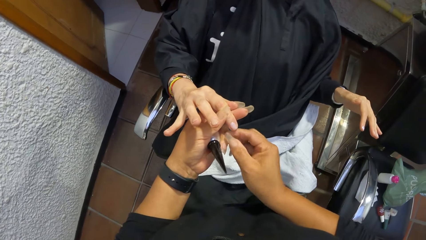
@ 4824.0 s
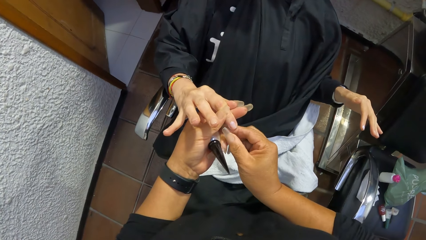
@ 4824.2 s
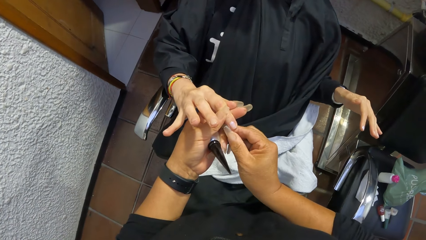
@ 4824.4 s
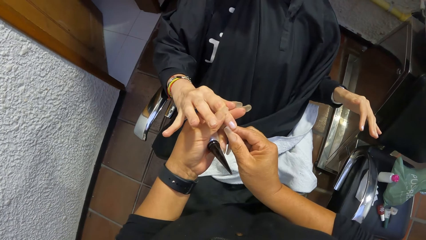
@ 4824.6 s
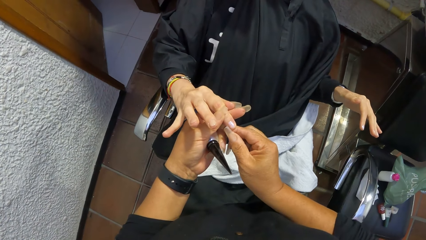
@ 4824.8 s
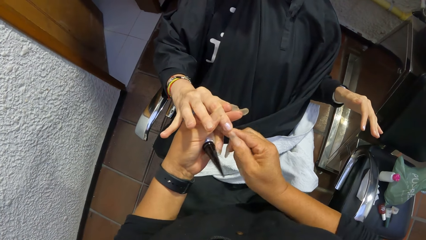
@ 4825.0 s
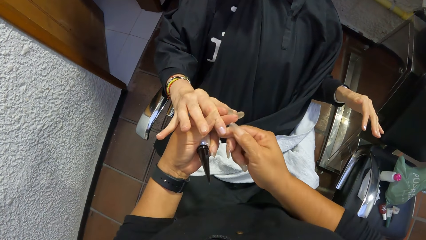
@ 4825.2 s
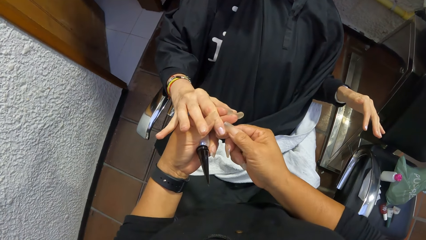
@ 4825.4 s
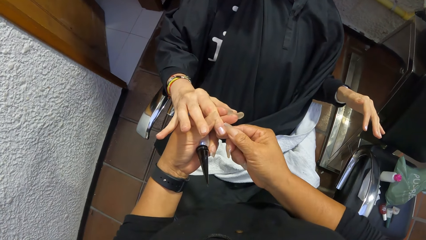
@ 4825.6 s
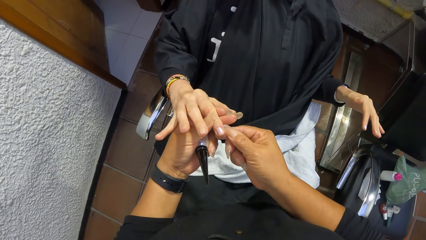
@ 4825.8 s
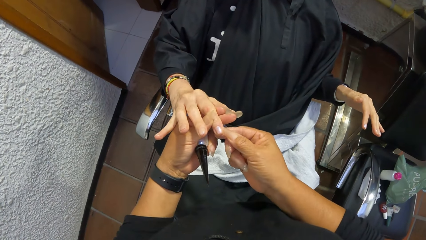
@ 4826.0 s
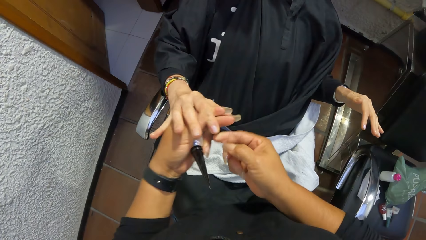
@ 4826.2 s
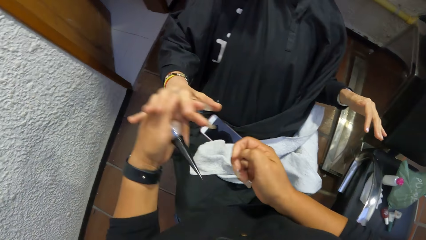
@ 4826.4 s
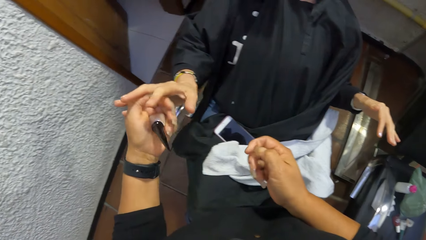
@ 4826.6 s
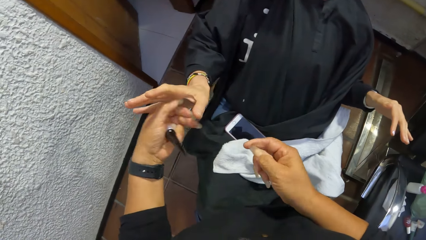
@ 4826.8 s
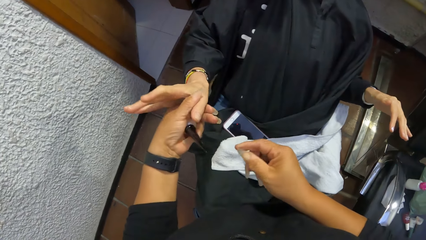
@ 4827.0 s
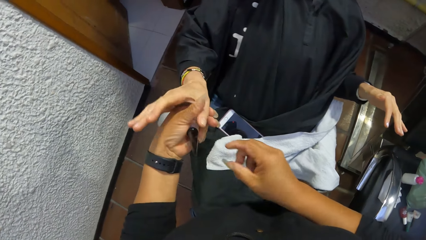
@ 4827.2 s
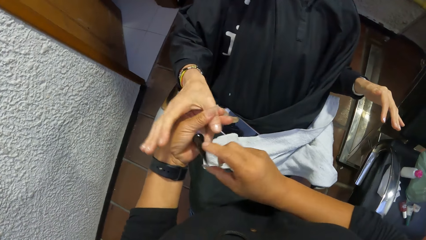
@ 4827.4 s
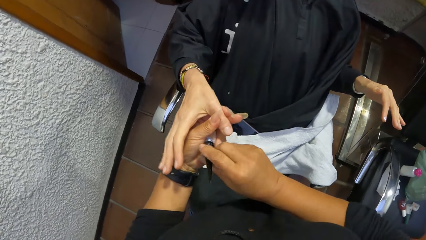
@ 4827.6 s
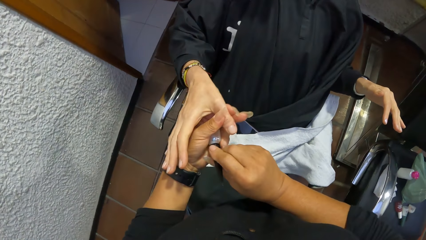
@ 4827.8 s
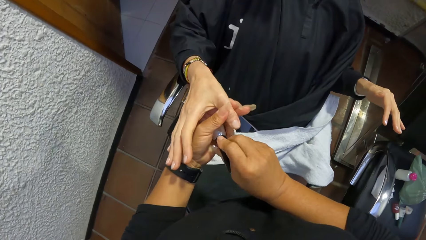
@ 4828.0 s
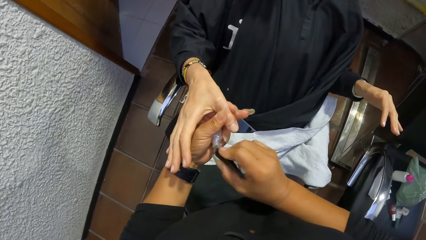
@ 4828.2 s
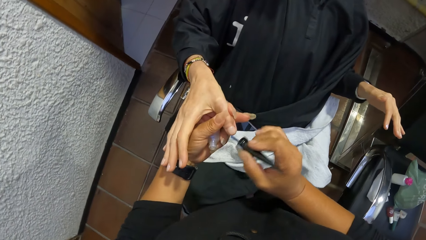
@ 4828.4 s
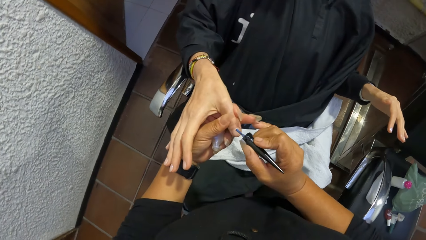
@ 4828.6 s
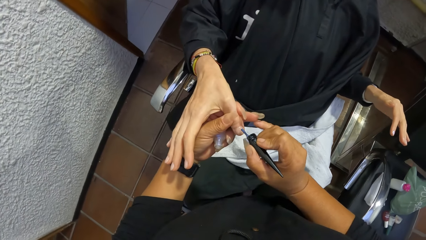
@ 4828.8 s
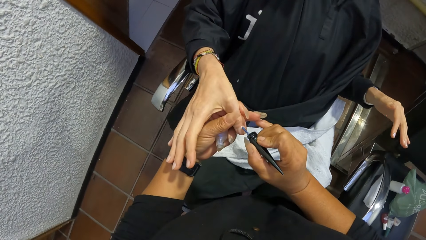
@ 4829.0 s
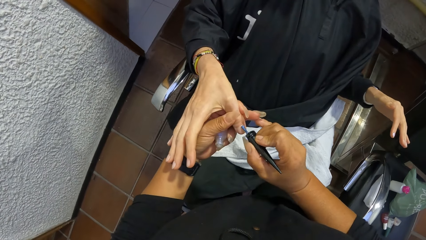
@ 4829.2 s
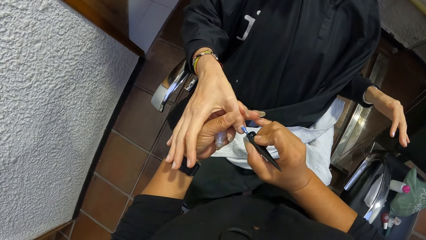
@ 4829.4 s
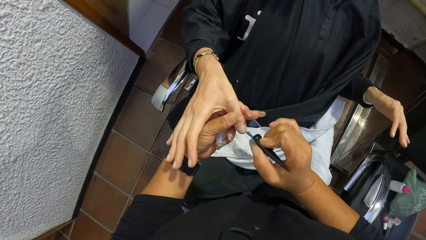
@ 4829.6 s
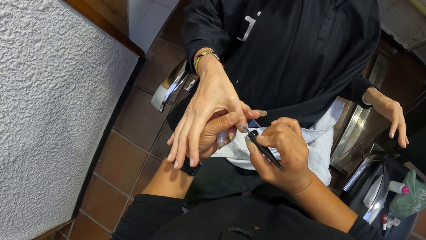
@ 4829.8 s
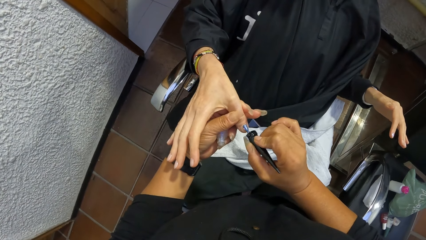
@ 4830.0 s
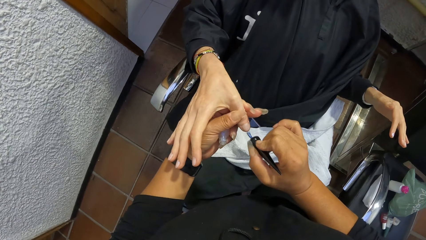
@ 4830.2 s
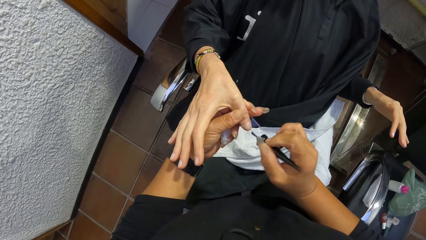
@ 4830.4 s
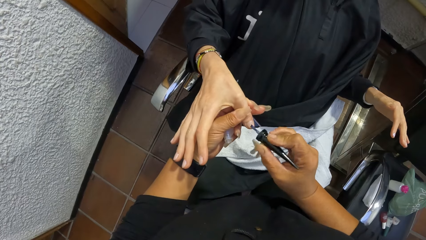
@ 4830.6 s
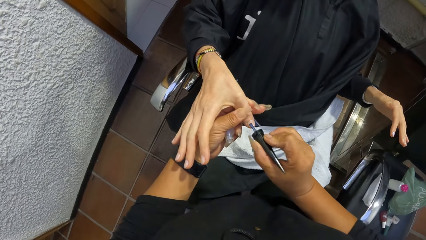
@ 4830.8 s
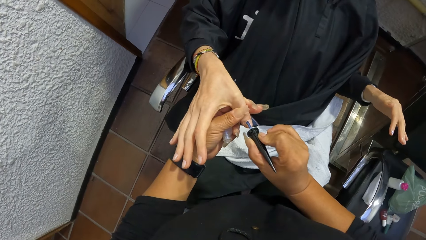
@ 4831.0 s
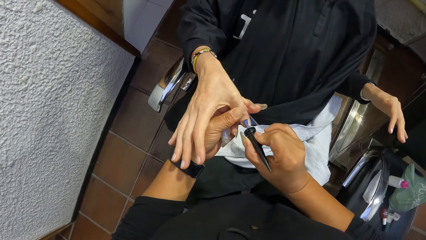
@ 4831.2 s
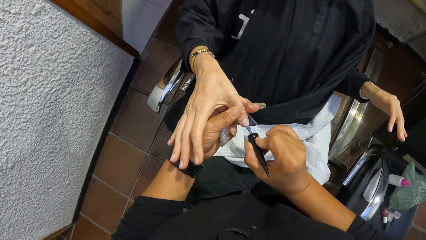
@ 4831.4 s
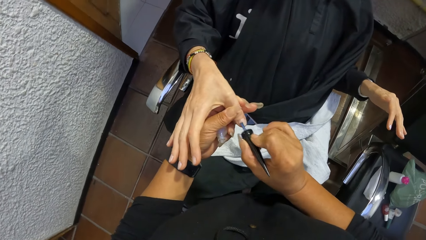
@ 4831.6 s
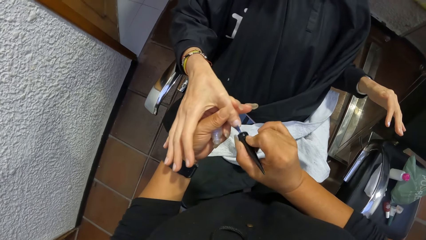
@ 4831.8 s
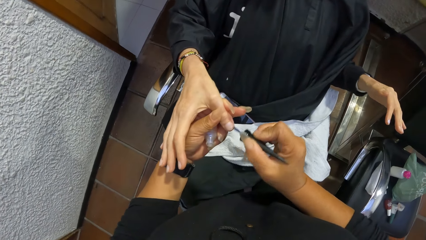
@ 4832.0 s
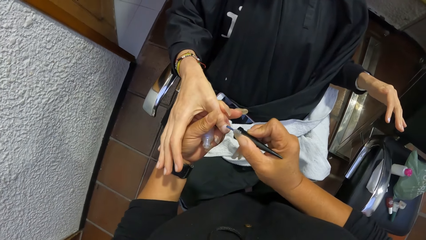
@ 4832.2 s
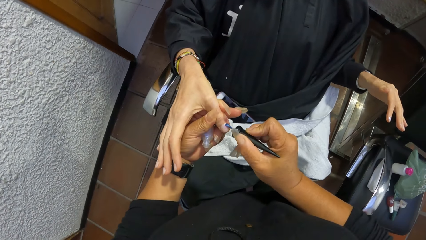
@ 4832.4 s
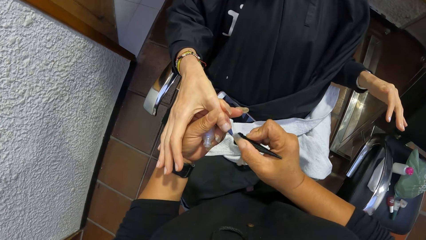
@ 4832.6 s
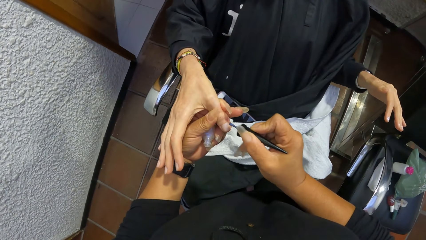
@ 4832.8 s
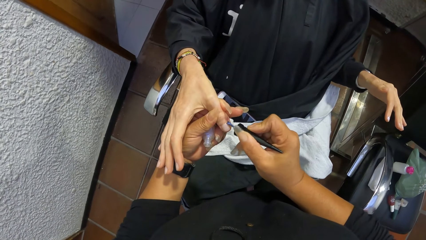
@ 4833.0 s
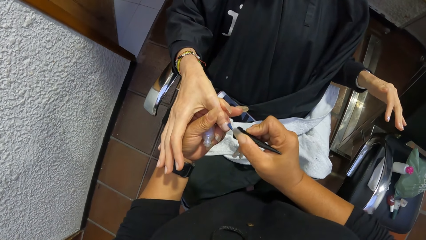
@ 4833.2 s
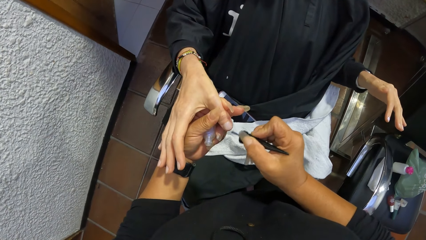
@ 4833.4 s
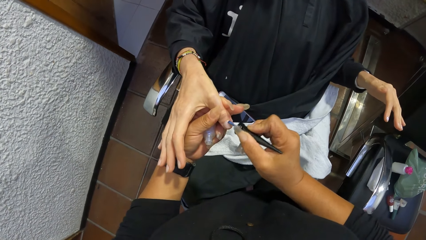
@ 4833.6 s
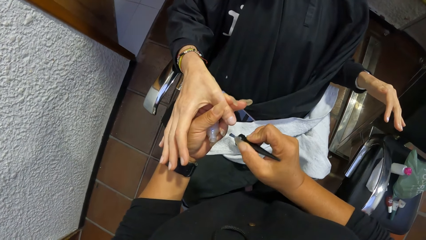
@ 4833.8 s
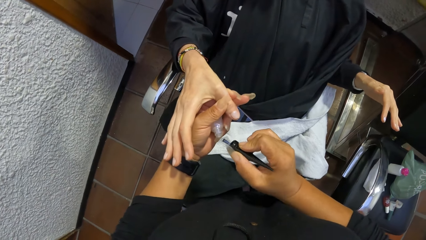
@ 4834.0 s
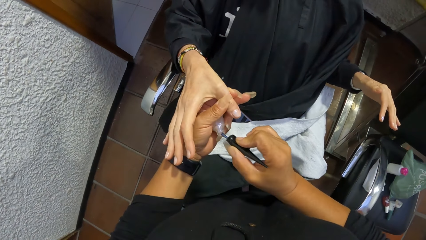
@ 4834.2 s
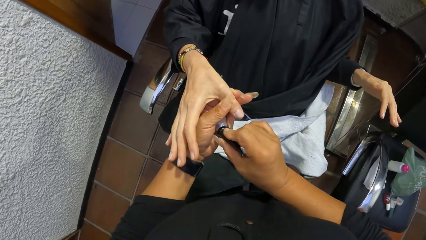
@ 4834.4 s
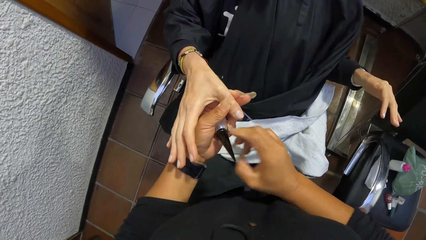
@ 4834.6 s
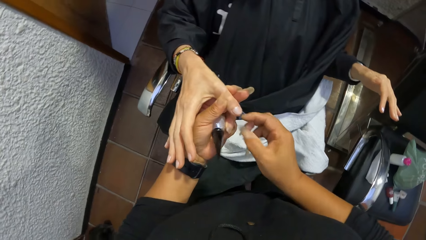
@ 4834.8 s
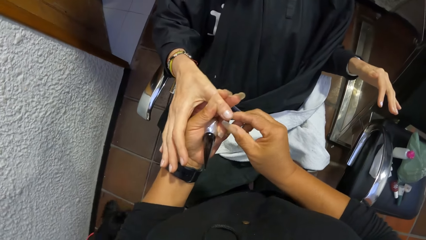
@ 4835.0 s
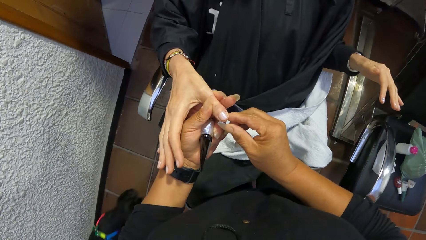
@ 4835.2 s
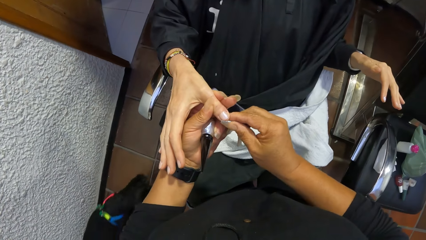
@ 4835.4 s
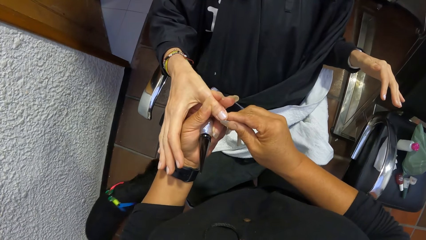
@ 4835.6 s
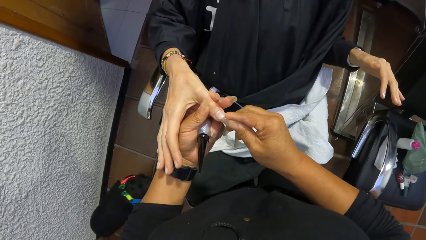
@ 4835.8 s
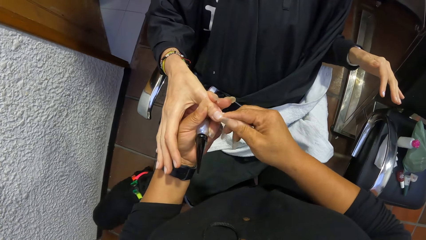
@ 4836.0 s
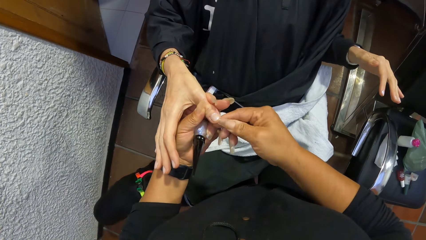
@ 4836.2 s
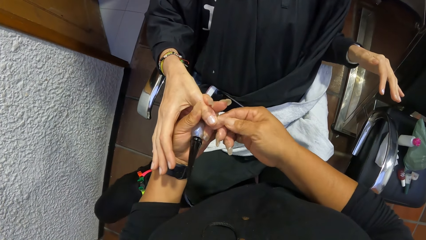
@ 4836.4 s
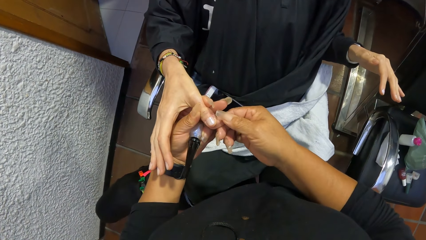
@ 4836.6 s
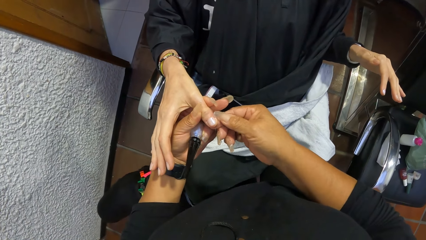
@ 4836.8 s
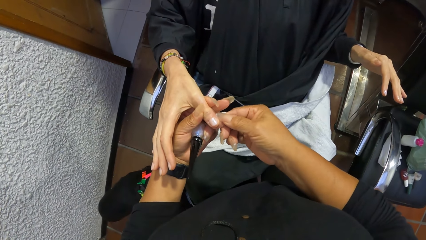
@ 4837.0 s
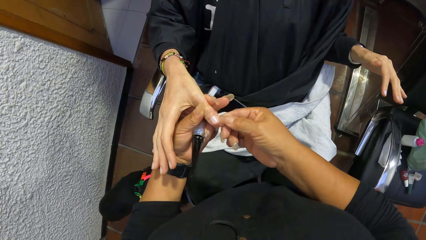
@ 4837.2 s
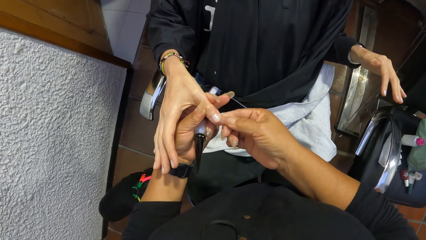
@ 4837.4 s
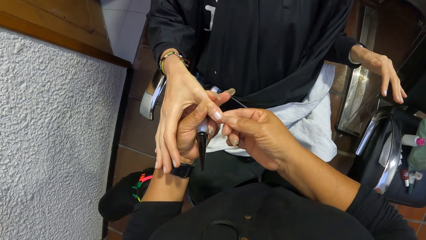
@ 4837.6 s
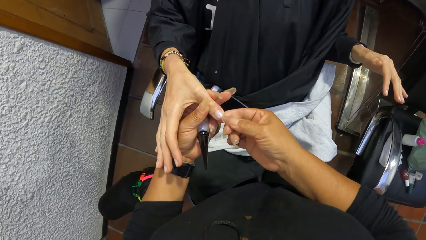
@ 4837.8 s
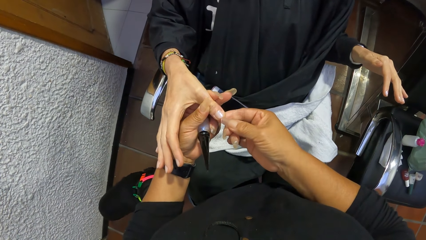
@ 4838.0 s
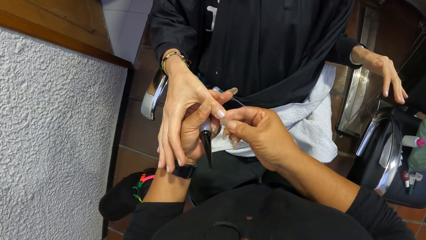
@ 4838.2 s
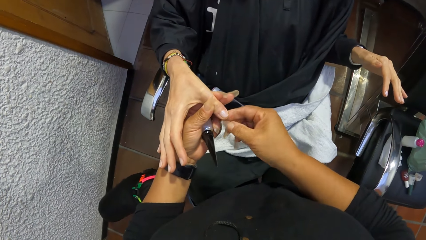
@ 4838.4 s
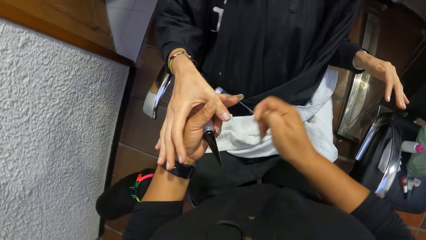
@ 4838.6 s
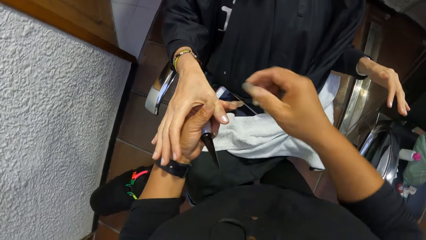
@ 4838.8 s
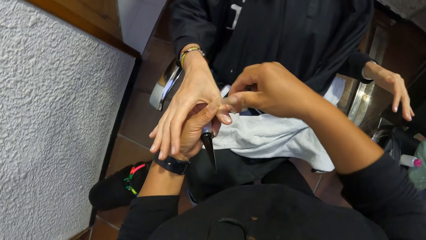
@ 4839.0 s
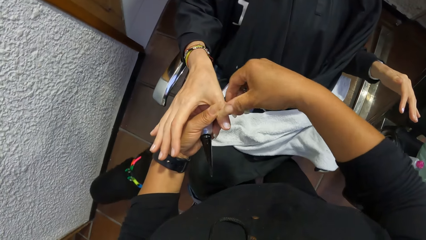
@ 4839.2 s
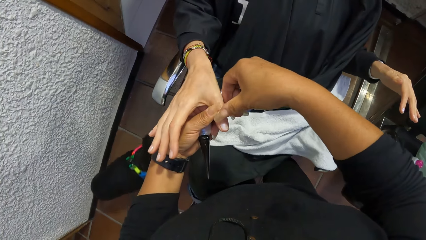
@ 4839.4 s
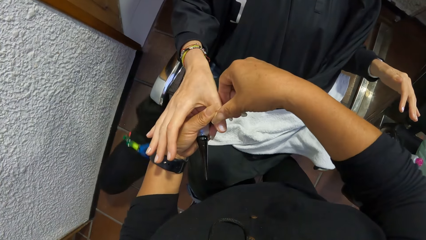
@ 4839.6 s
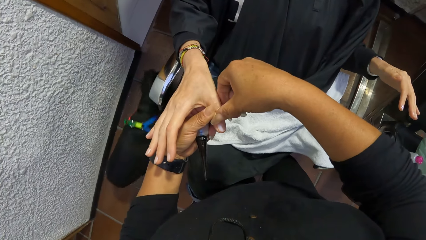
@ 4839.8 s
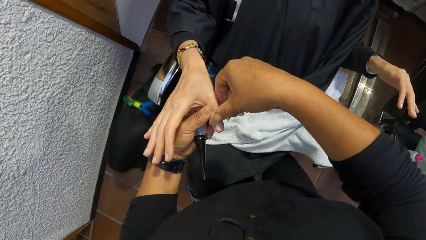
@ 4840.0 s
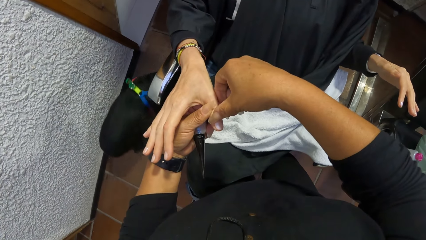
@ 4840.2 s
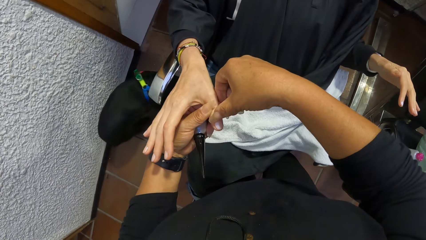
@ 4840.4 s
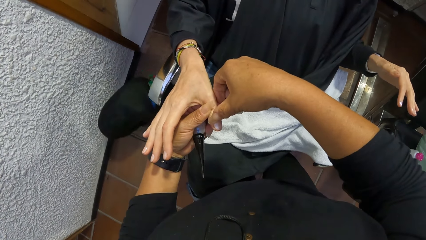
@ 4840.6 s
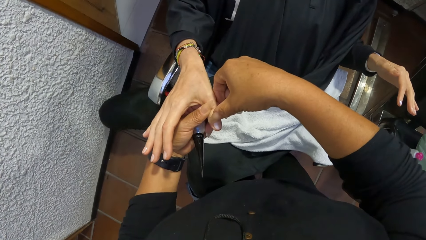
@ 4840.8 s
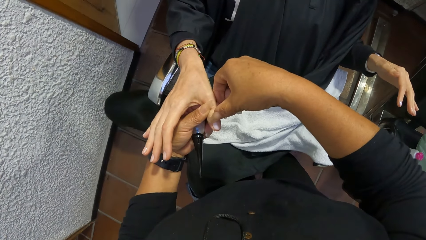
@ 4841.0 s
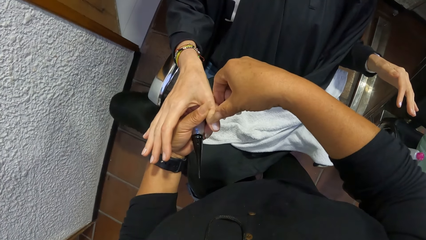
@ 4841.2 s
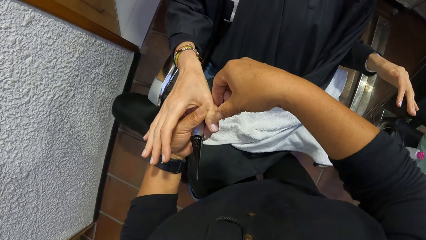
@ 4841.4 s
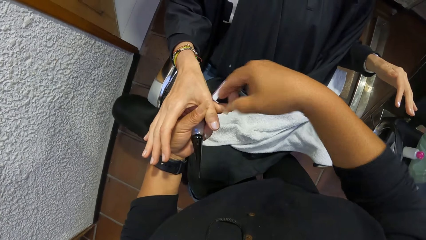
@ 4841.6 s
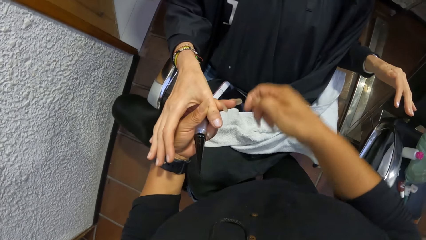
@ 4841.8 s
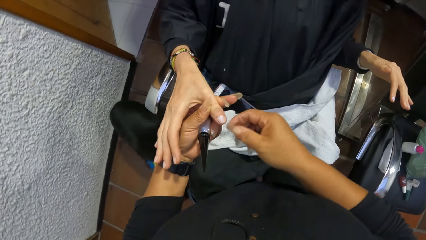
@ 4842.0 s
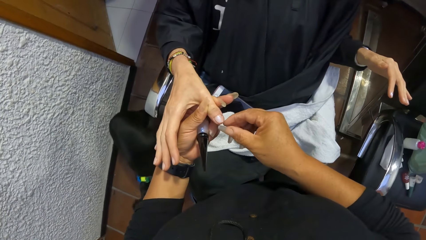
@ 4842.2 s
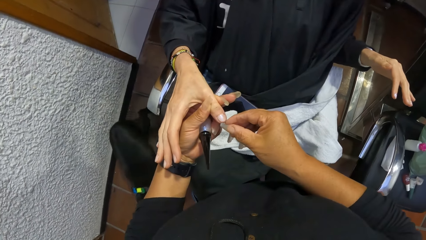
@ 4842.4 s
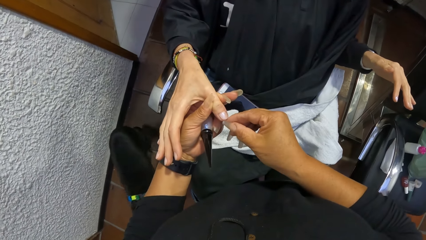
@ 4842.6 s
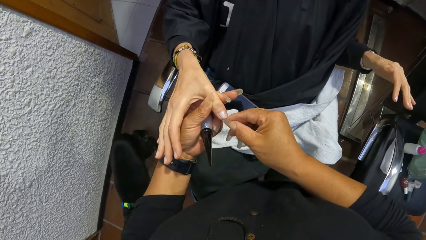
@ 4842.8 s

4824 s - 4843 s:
The camera wearer drops the nail polish brush into the bottle of nail polish with her right hand. She cleans the finger with her right hand. She holds a finger with her left hand. She picks the nail polish brush from the bottle of nail polish with her right hand. She paints the finger nail with the nail polish brush with her right hand. She drops the nail polish brush into the bottle of nail polish with her right hand. A dog walks to the hair wash sink. The camera wearer cleans the finger with her right hand.
